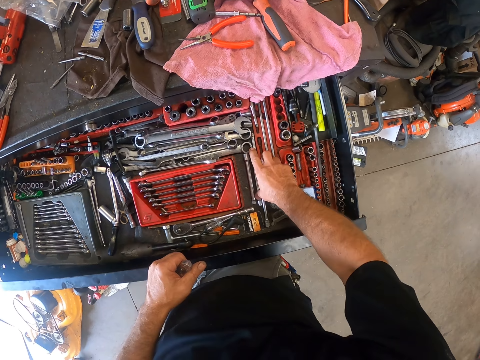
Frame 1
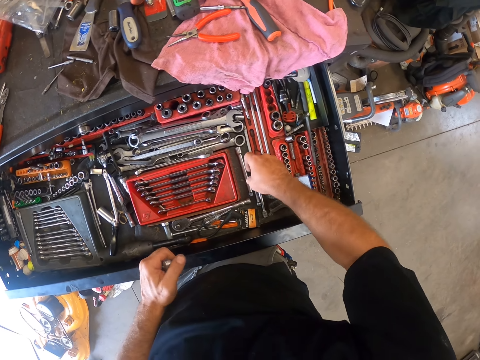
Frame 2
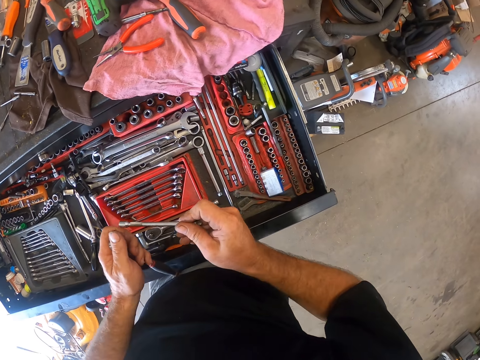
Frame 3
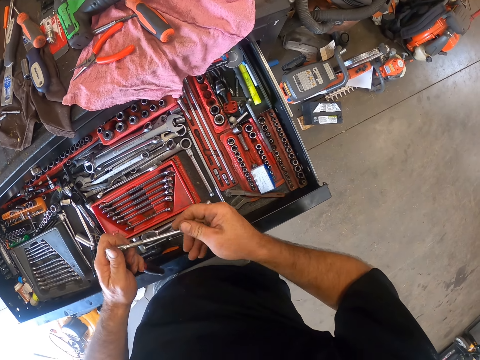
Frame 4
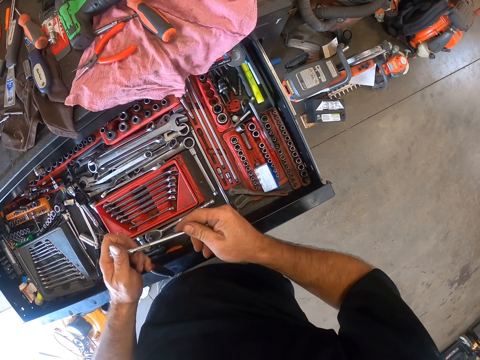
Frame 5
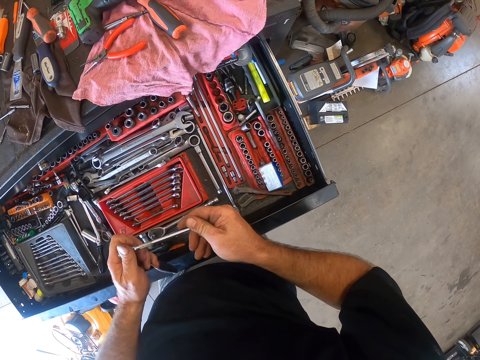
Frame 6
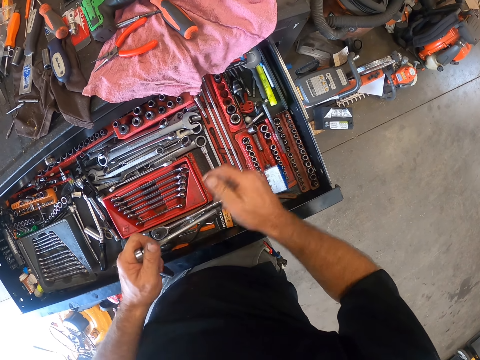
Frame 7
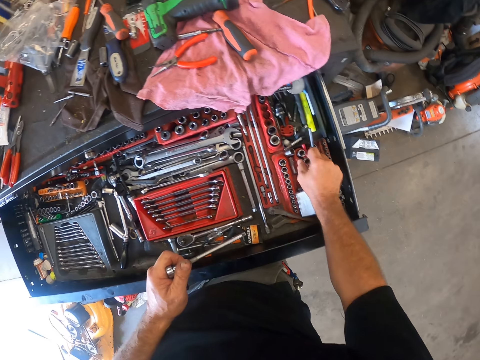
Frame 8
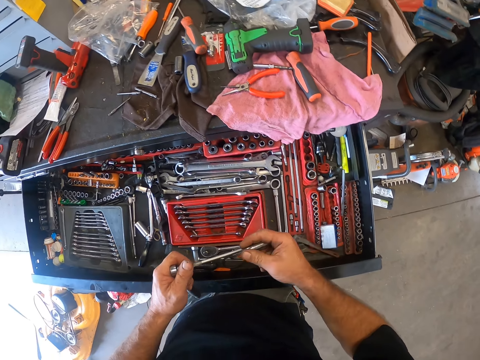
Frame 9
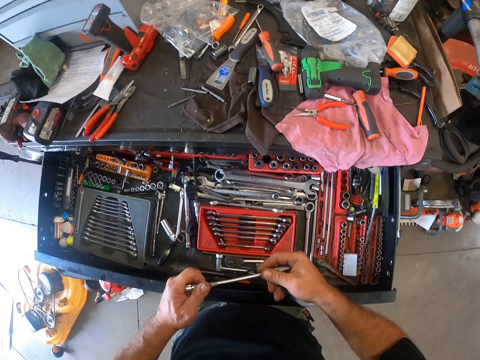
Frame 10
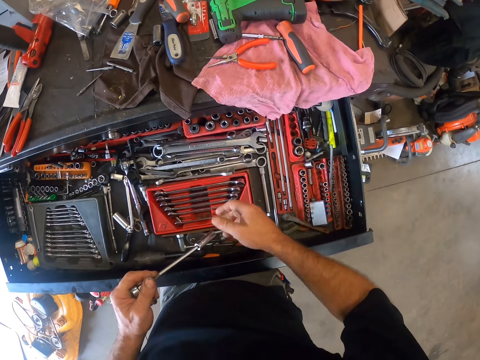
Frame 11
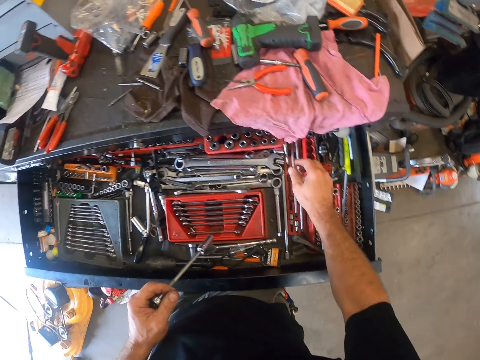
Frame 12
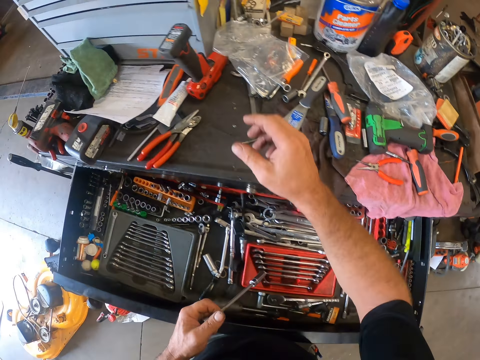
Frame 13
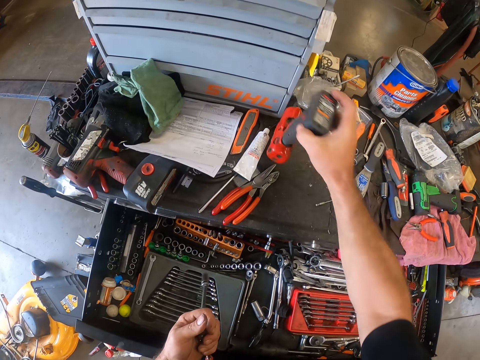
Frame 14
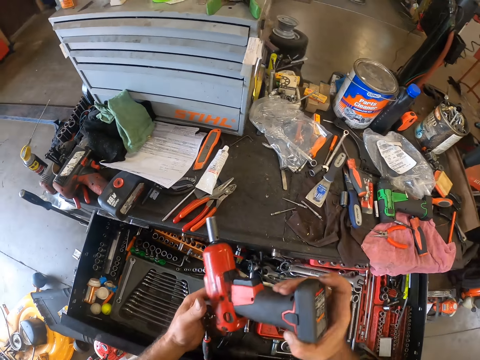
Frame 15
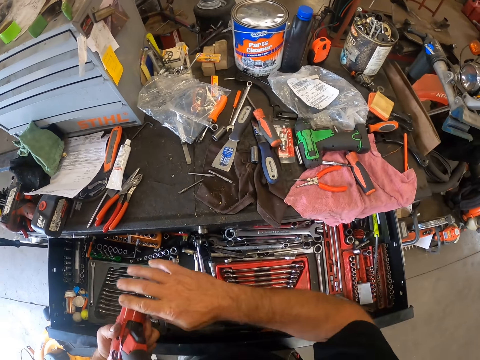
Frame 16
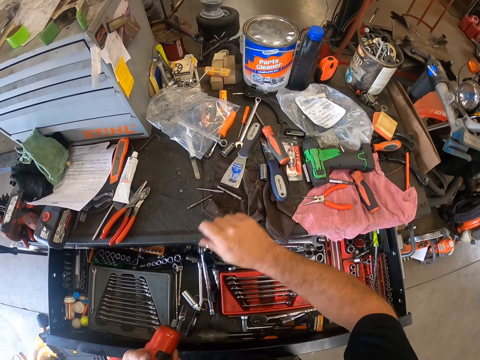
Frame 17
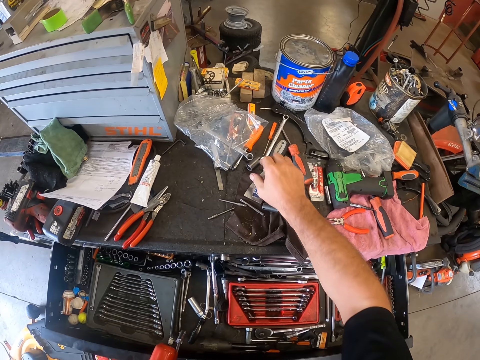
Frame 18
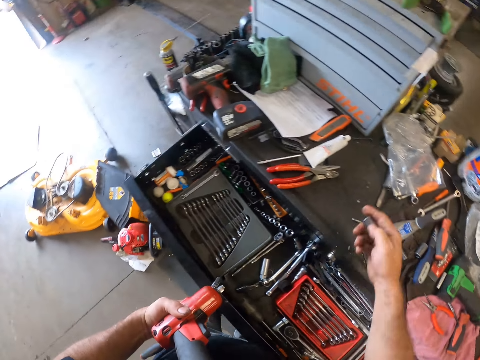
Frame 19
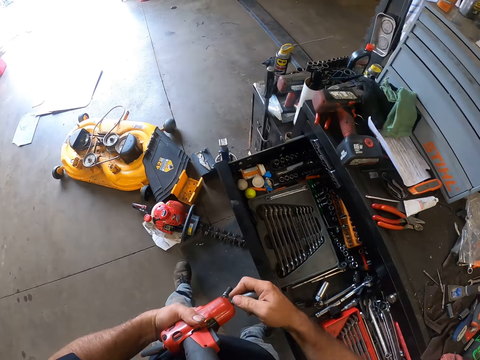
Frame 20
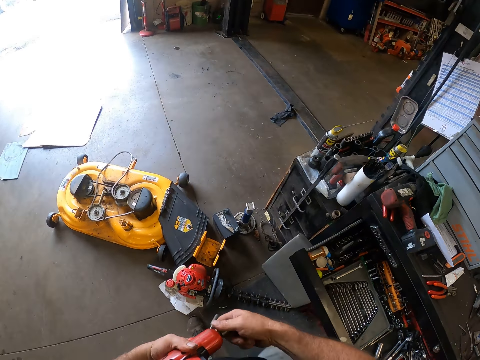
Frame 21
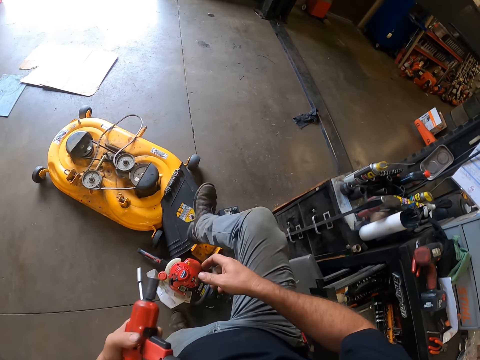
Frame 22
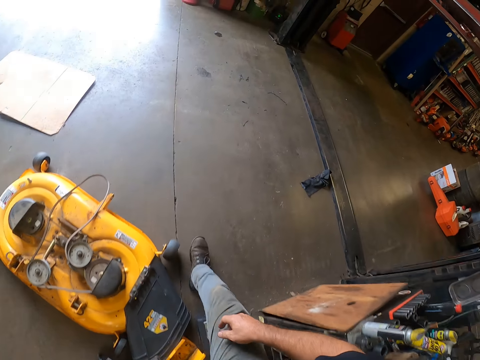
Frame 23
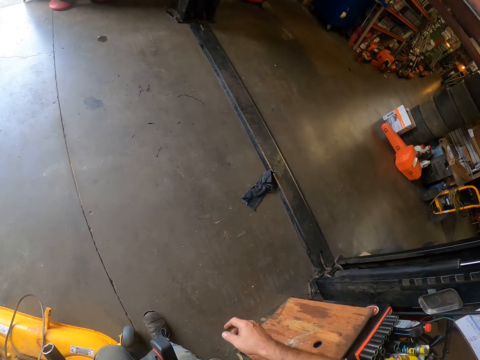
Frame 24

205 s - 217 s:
The camera wearer takes a part of the wrench from the drawer. They fix the wrench together. They fit a metal on a spanner. They take a driller from the table. They remove the driller iron. They drop the driller iron on the table. They take another iron from the table. They fix the iron on the driller.

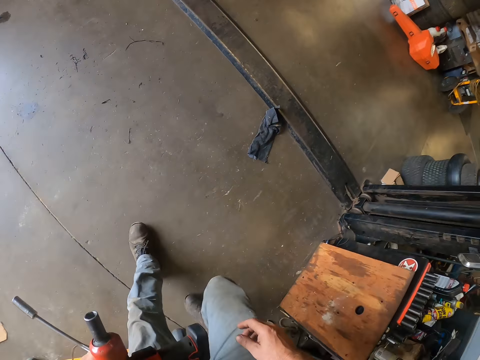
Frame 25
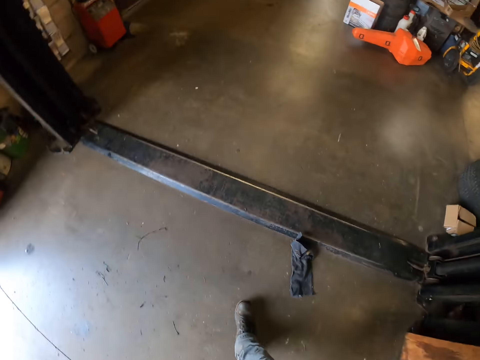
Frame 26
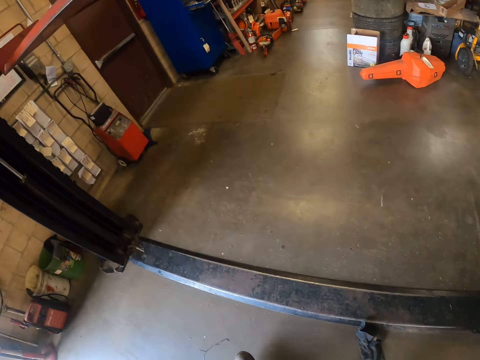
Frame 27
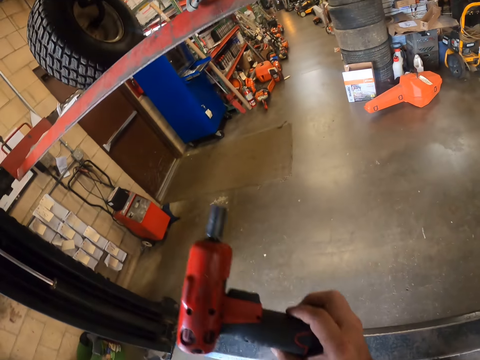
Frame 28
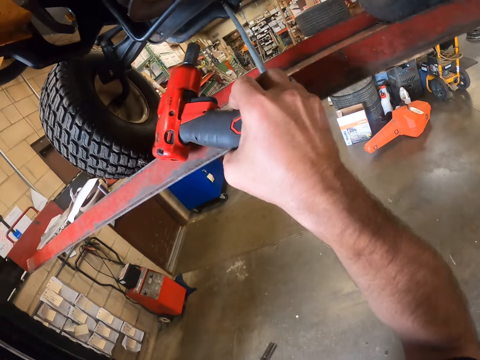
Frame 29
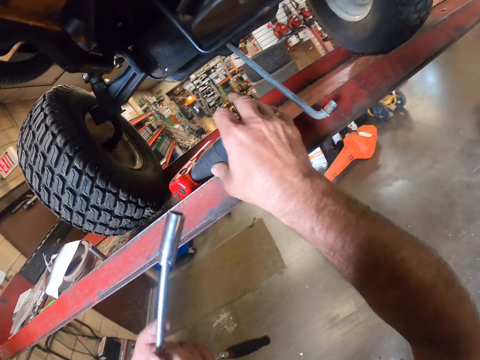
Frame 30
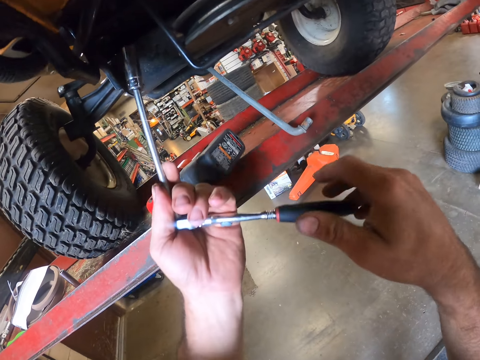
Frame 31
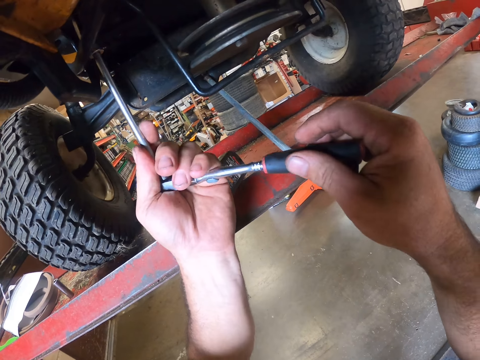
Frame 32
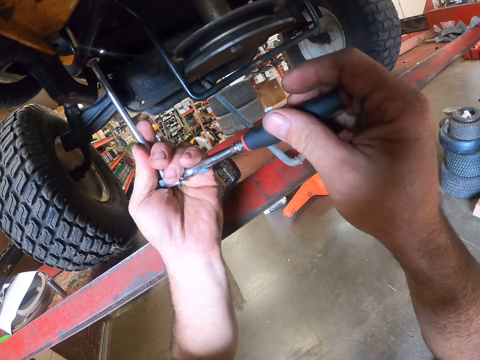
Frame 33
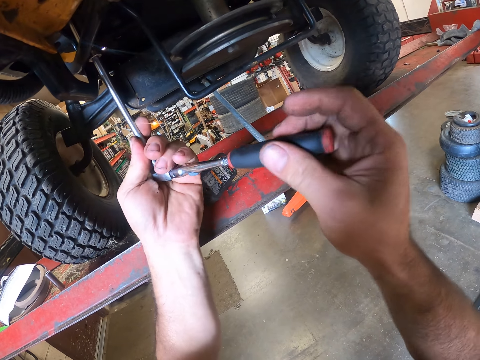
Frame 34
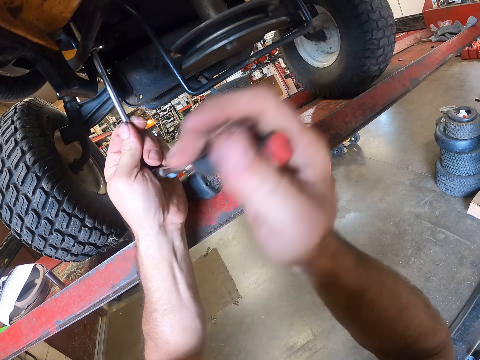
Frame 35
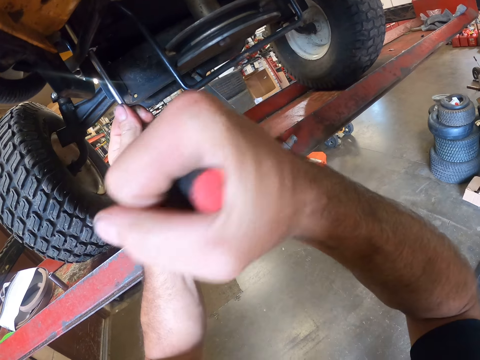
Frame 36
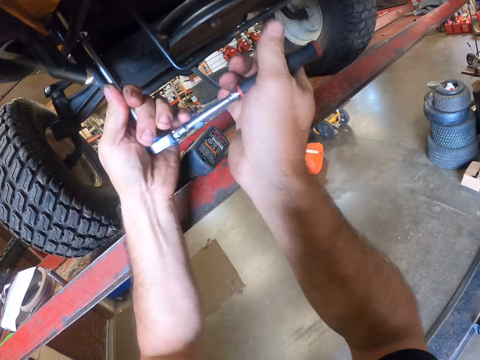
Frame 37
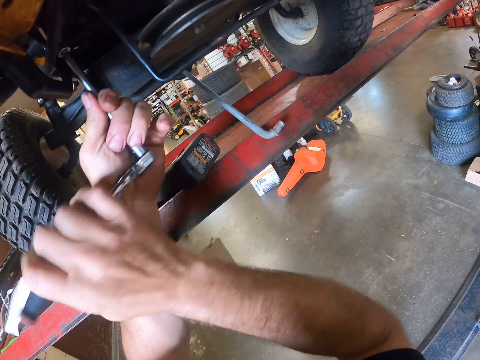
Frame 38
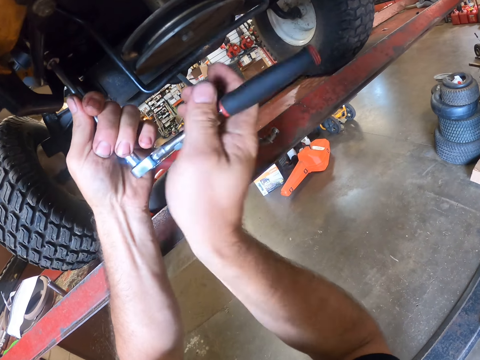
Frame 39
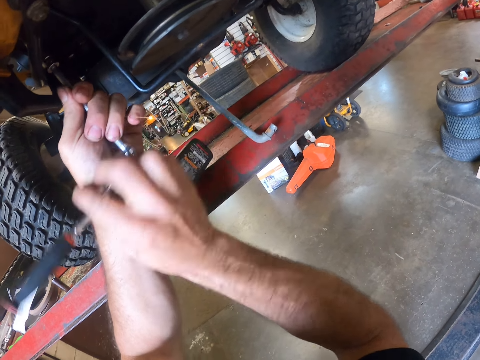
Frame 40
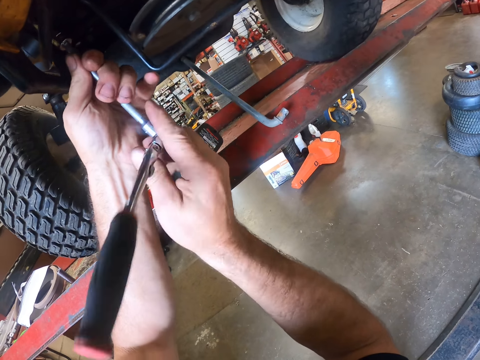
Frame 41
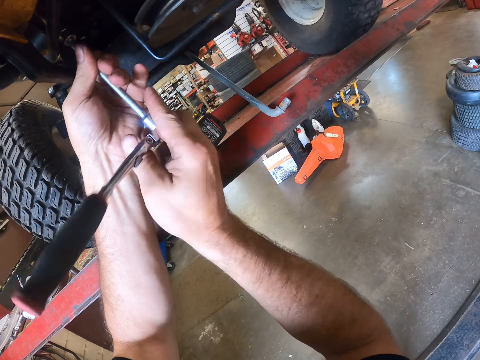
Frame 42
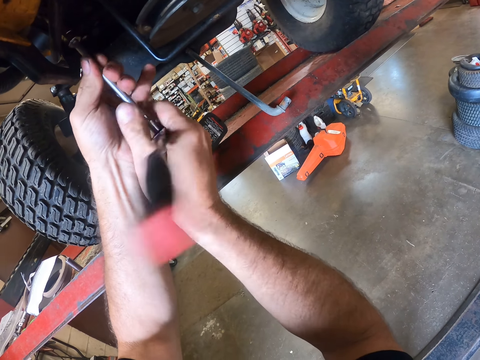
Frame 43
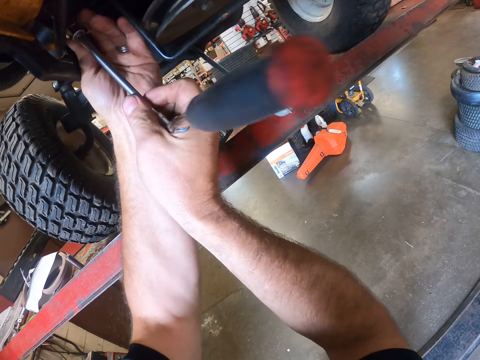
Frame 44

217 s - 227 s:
The camera wearer walks around the workshop. They drop the driller on the rack. They loosen a screw from the automobile with the wrench. They turn a spanner repeatedly.

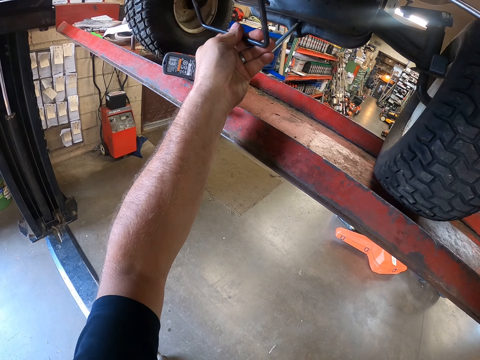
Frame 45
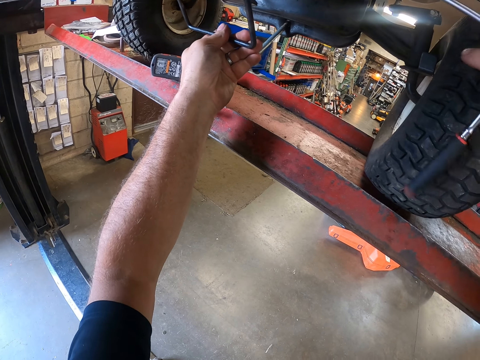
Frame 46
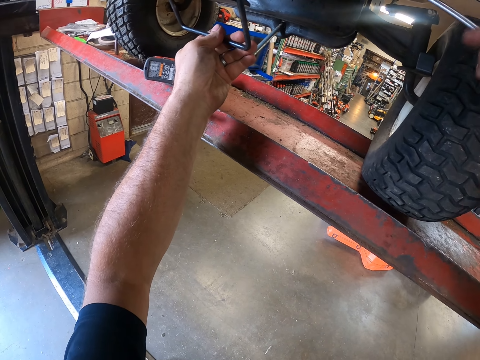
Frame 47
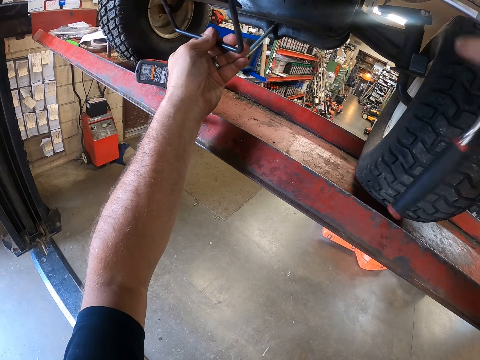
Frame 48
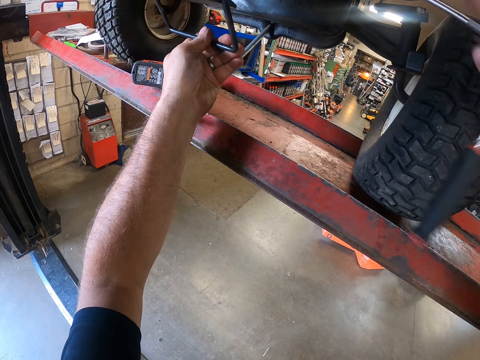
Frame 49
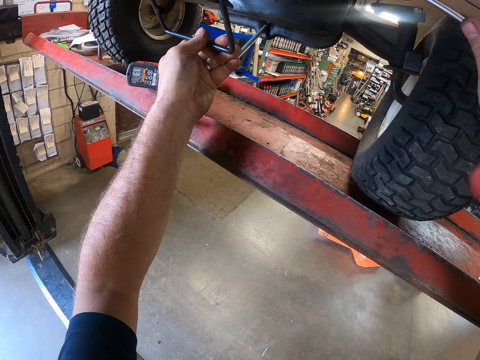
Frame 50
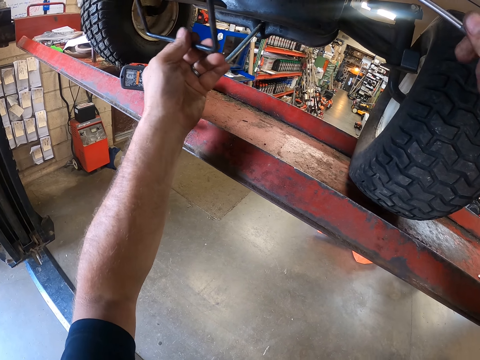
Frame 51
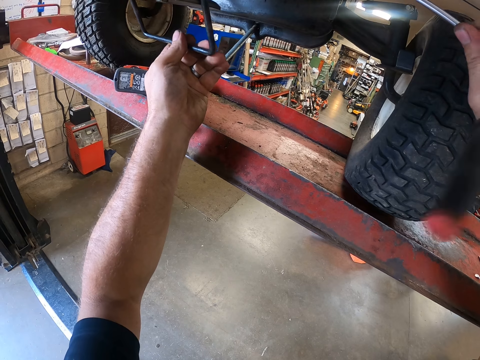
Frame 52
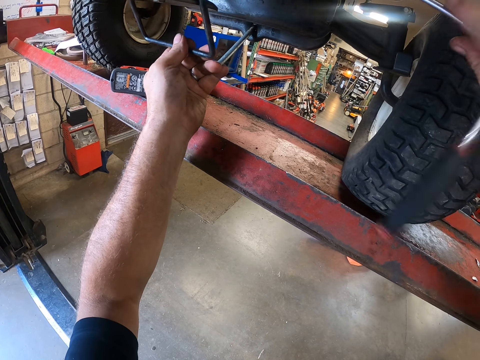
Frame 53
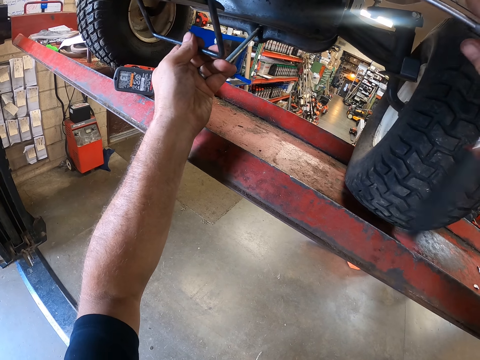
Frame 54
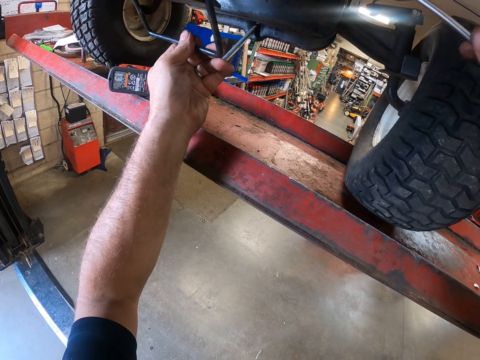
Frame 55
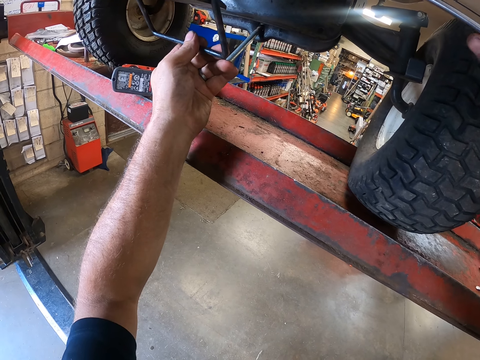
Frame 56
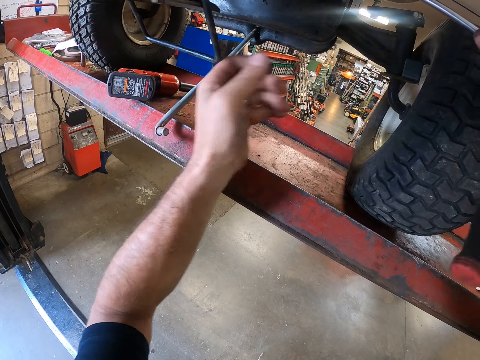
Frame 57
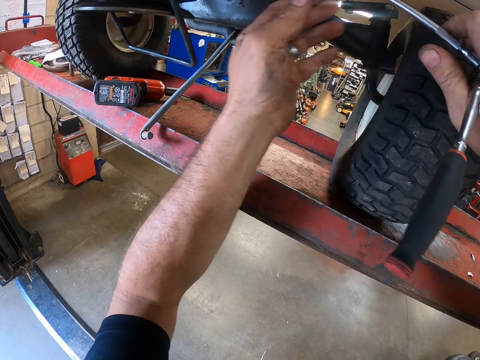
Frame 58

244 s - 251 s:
The camera wearer handles a spanner. They handle the spanner repeatedly.
